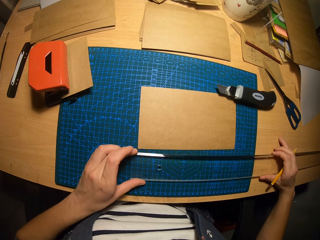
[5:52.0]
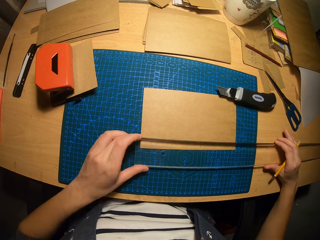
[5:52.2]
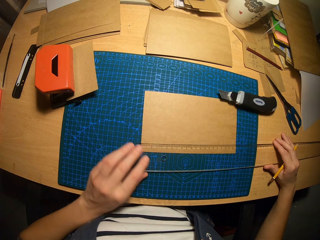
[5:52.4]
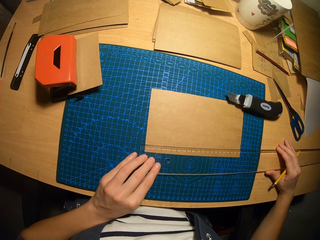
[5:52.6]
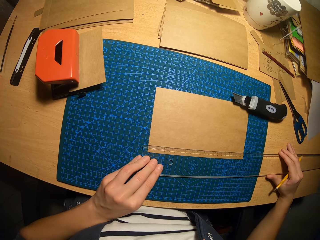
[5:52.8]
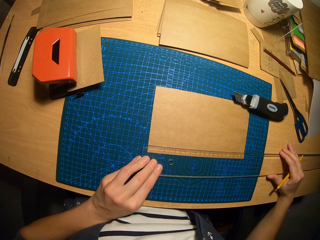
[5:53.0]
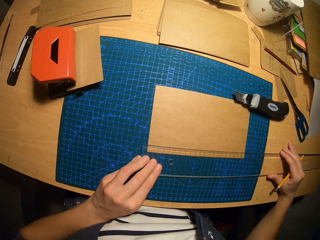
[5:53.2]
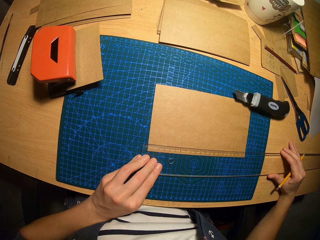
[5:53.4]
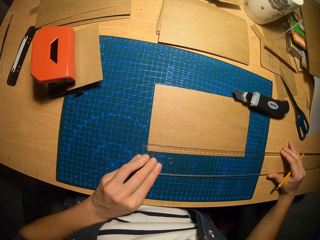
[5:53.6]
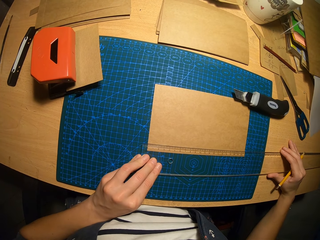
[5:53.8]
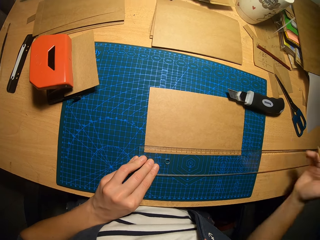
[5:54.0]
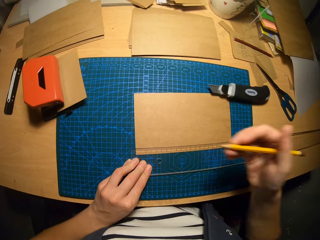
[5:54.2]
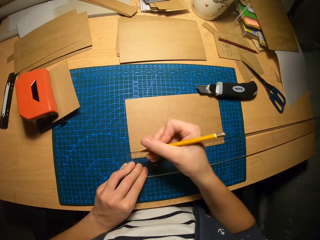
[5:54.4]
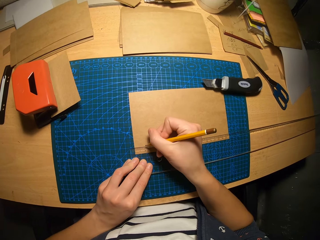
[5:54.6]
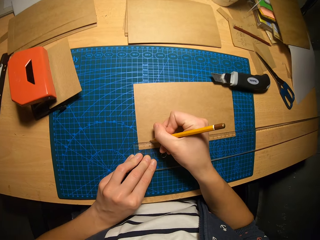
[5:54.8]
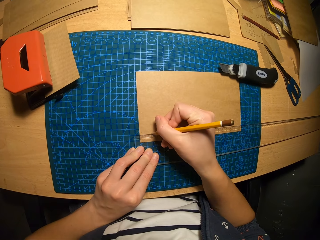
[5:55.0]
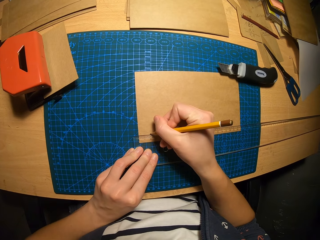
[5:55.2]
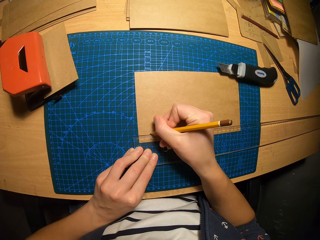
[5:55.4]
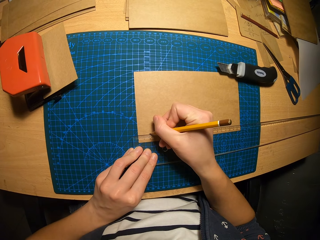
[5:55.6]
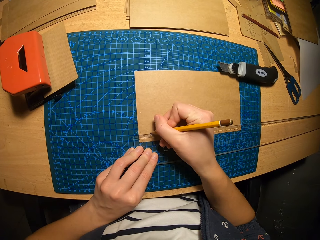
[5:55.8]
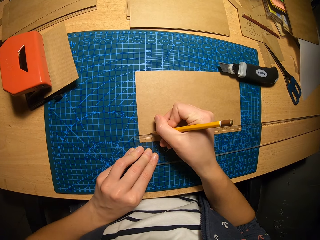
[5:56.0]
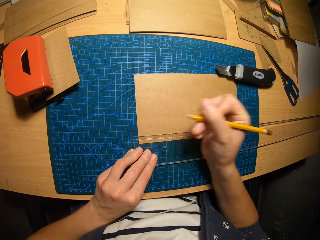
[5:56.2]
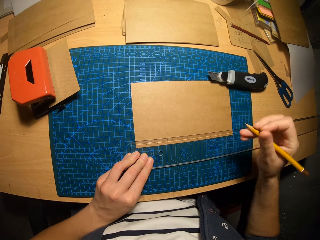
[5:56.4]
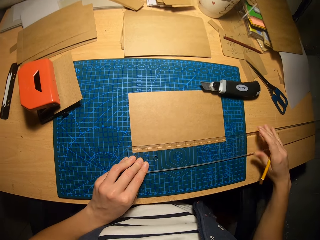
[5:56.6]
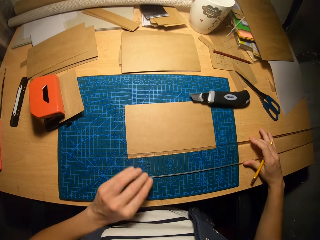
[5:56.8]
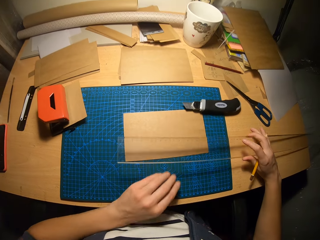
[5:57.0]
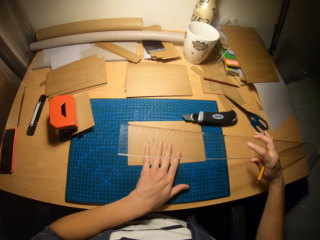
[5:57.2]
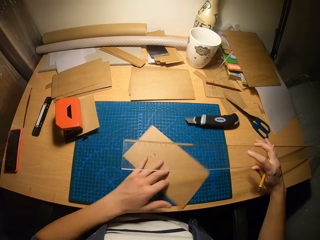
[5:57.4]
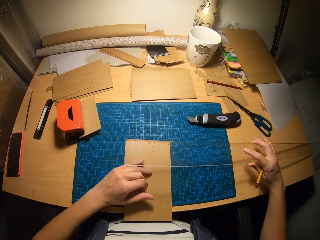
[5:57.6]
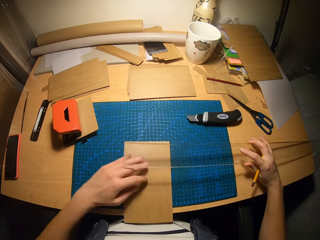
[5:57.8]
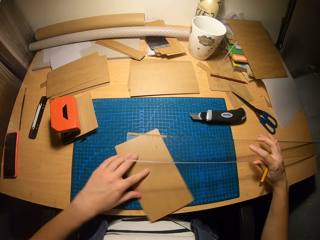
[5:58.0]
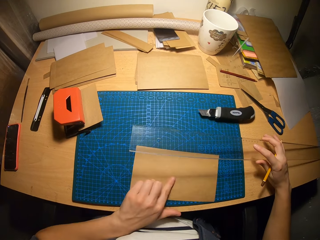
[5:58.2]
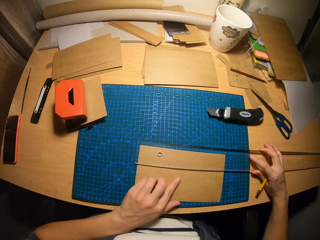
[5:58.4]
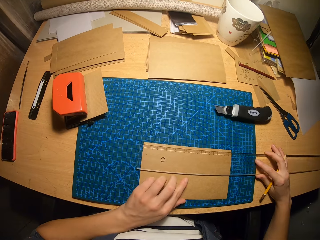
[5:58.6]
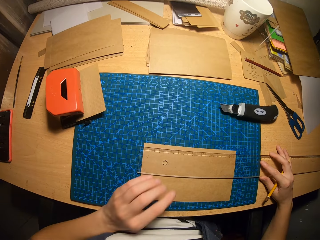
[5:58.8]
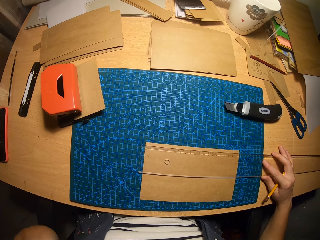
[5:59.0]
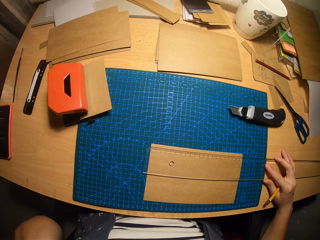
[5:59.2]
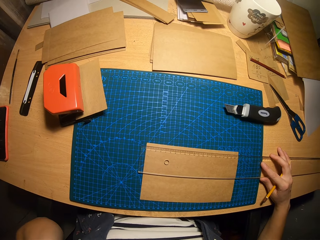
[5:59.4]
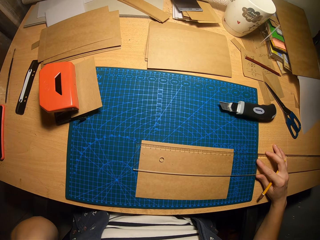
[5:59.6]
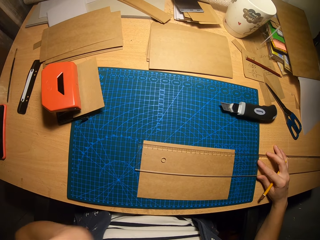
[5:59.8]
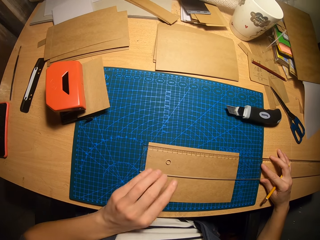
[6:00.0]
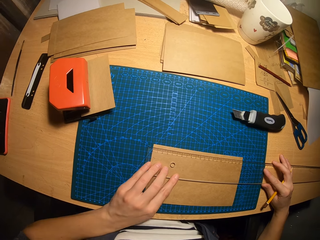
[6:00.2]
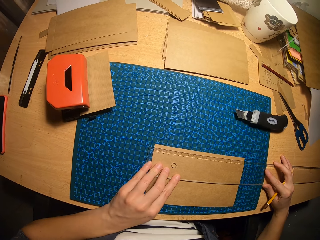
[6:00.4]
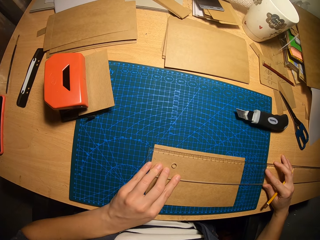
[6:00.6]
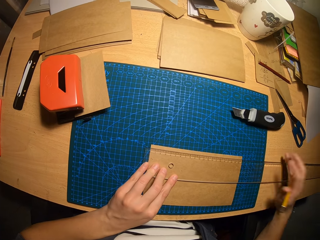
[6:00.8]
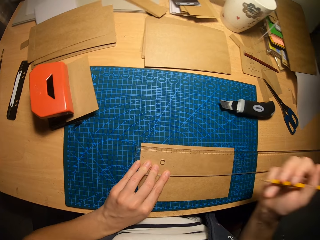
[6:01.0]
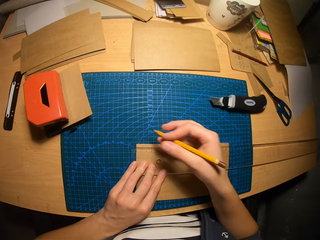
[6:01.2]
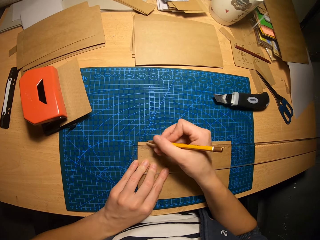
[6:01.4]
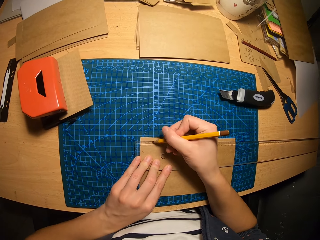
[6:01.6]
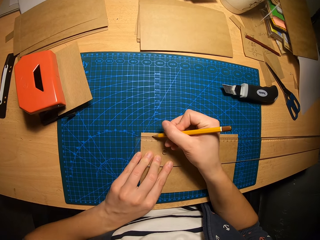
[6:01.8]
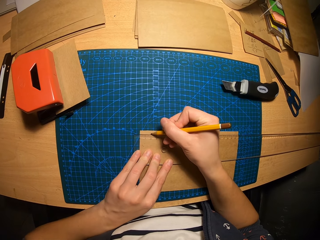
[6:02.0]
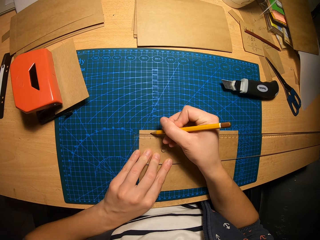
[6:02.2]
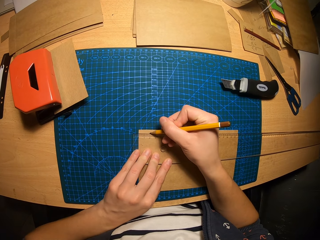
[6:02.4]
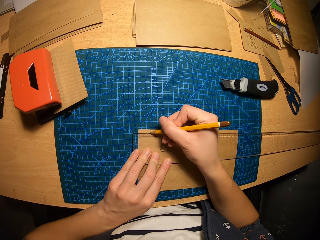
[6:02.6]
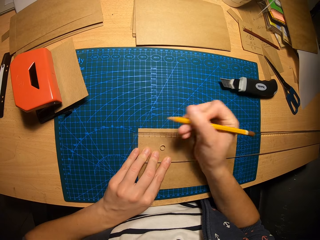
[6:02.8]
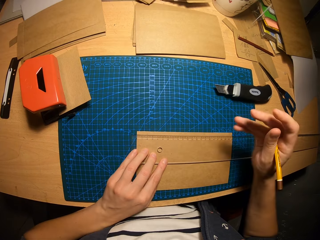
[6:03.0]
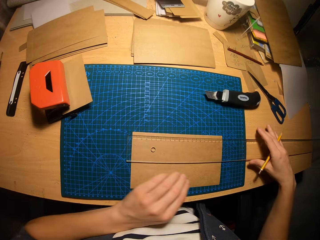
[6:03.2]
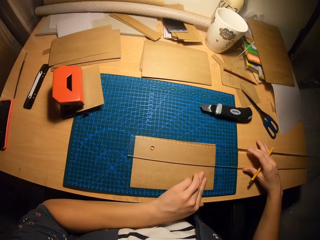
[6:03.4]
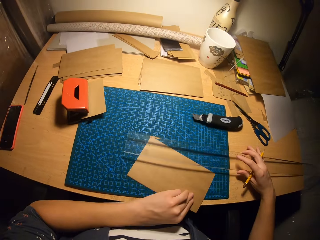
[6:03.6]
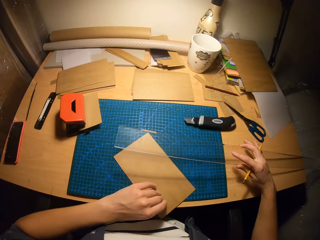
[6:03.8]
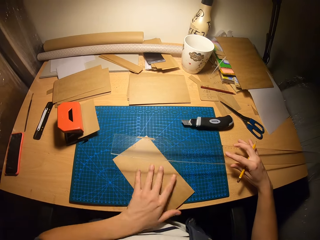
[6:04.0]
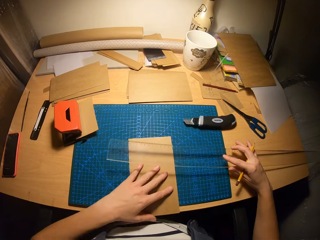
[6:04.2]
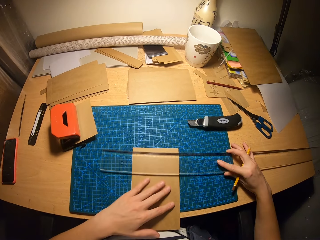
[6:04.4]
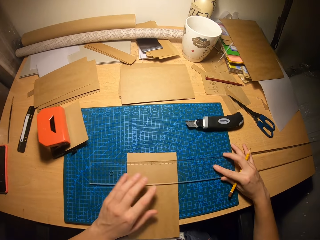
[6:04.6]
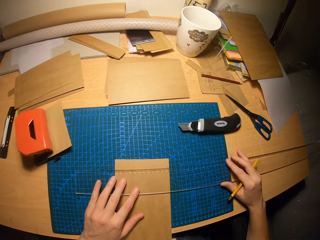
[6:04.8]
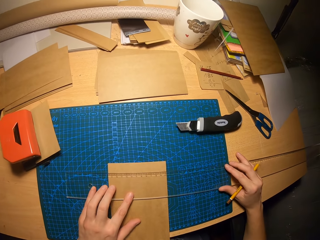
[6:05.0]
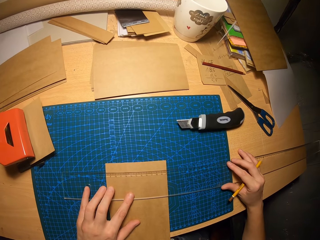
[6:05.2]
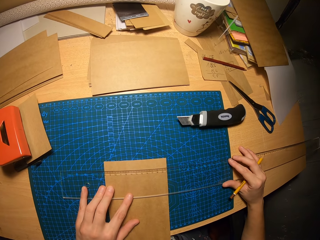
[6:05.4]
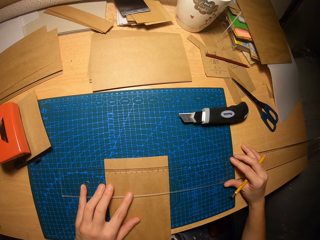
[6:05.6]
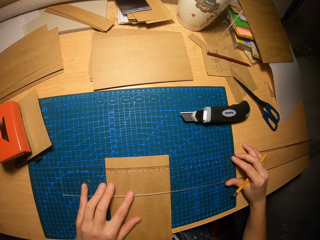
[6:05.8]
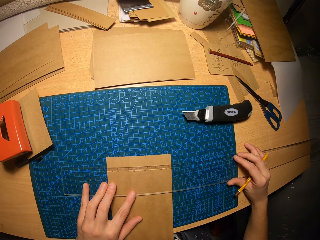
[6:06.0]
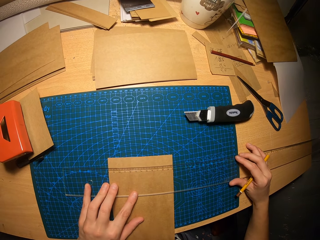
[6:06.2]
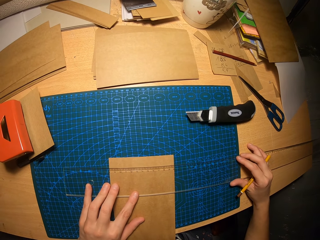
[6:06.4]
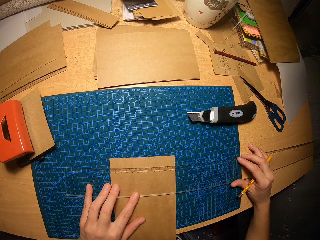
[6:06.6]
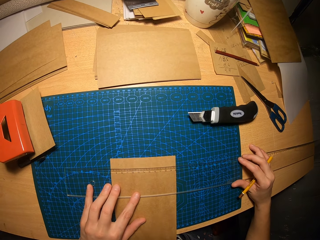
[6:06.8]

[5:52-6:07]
The camera wearer places the ruler on the carton paper. He measures the paper with the ruler. He marks a point on the carton paper with the pencil. He lifts the ruler from the table with his right hand. He adjusts the carton paper on the table with his left hand. He turns the paper around. He places the ruler on the carton paper. He measures the paper with the ruler. He marks a point on the carton paper with the pencil. He turns the carton paper around on the table with his left hand, lifts the ruler from the table with his right hand, and places the ruler on the carton paper.

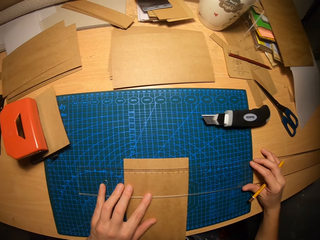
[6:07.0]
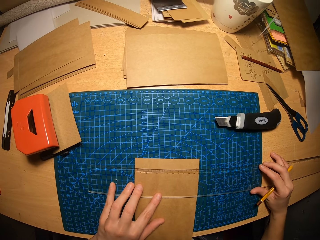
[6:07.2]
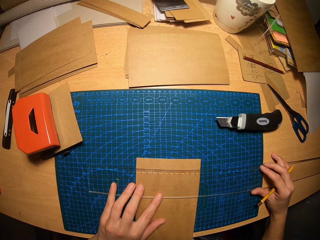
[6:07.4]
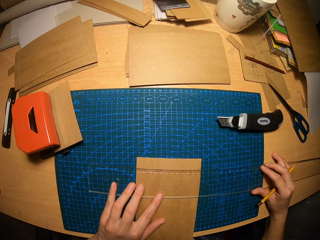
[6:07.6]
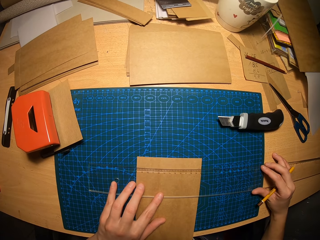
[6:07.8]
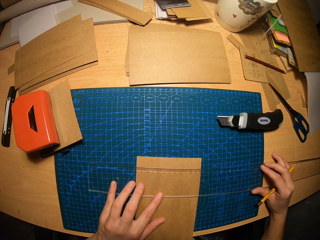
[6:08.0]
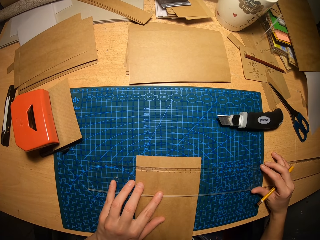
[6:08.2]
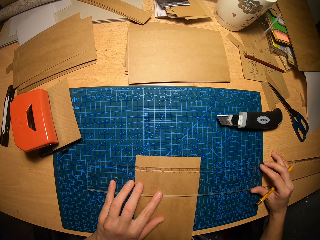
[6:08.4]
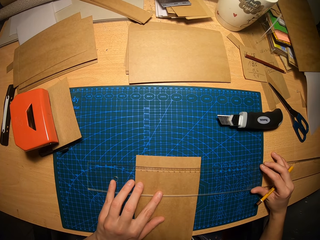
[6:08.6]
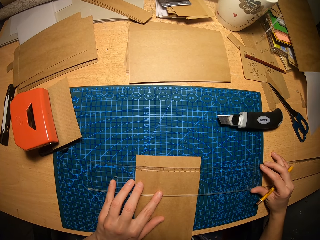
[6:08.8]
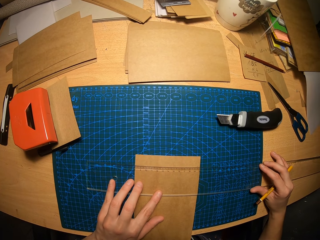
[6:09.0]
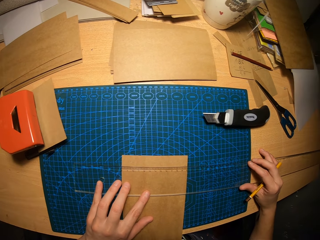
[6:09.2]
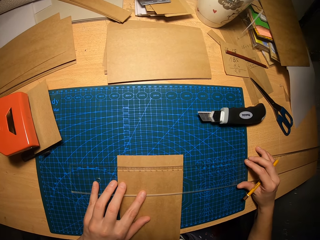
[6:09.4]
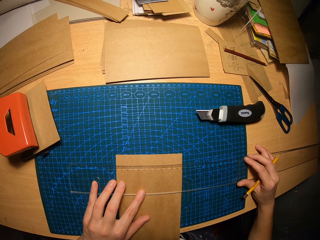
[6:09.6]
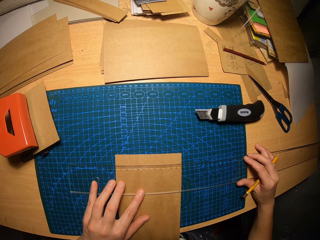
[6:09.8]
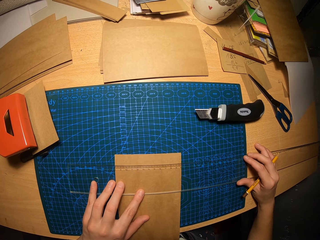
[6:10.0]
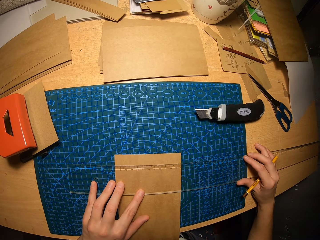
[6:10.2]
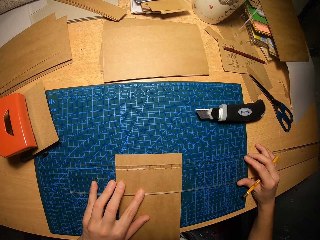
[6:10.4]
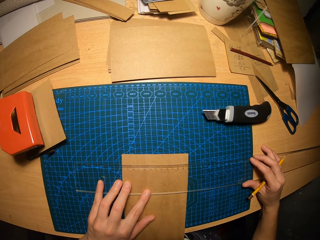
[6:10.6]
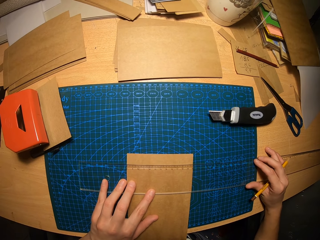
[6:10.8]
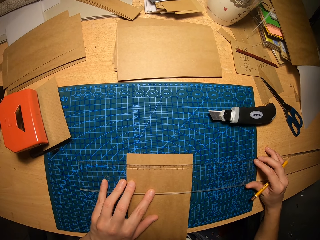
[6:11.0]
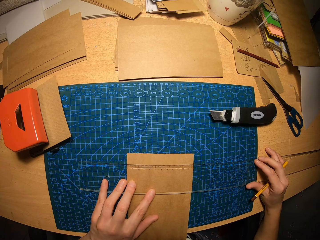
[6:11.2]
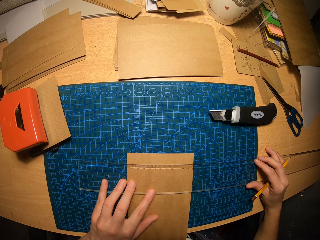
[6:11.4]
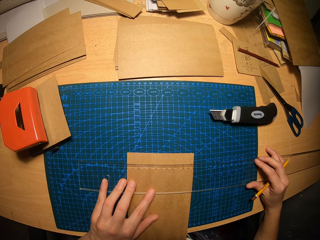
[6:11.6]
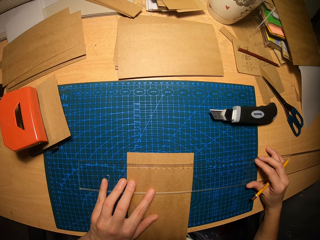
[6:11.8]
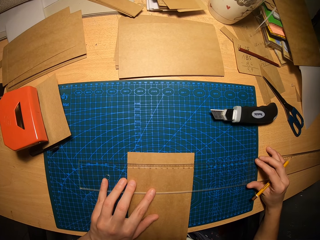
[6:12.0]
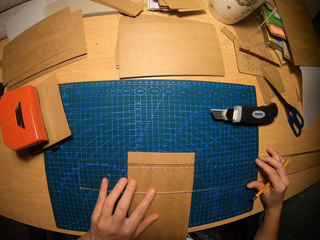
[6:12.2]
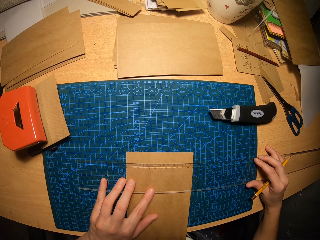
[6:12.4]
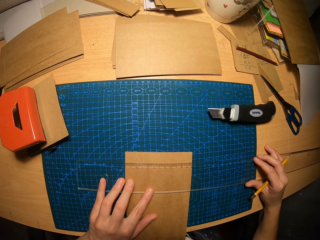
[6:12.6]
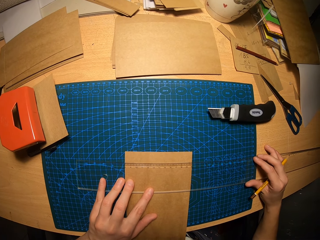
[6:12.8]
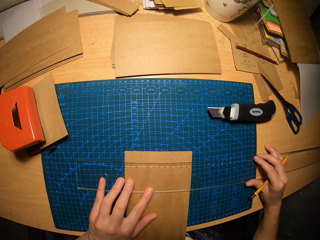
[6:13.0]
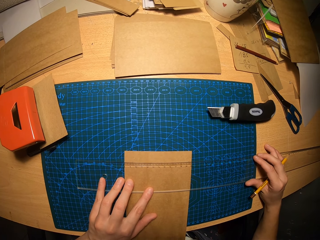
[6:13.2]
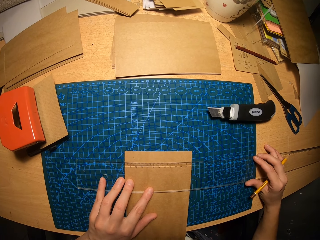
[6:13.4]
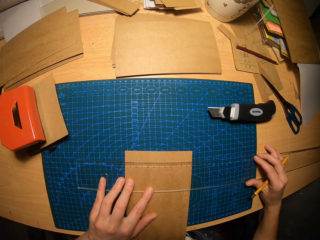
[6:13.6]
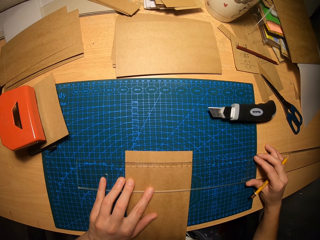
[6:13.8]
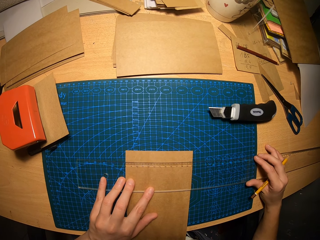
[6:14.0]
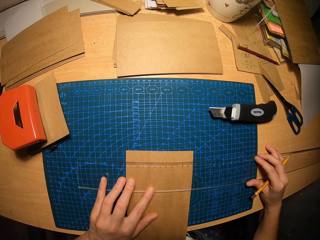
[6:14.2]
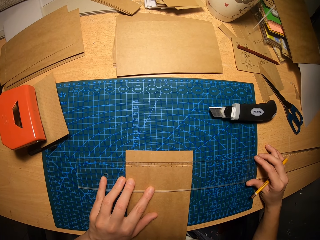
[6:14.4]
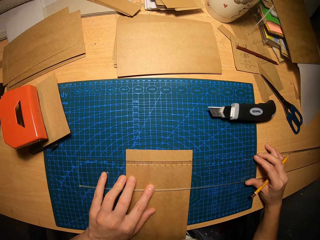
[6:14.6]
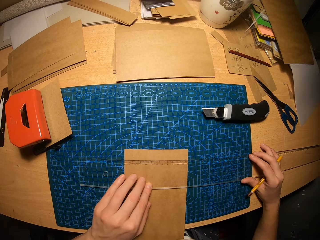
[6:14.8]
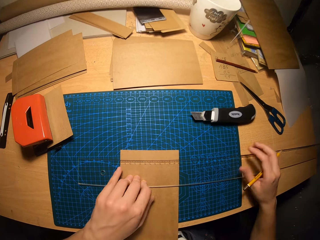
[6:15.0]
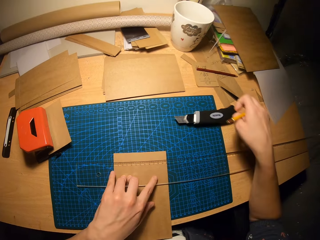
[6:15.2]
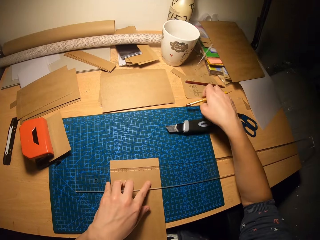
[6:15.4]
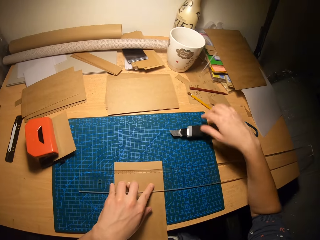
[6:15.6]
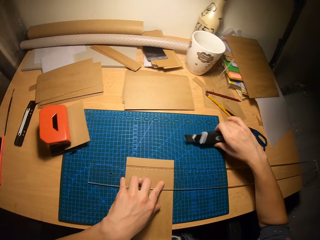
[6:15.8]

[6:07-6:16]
The camera wearer measures the paper with the ruler. They drop the pencil on the table.
